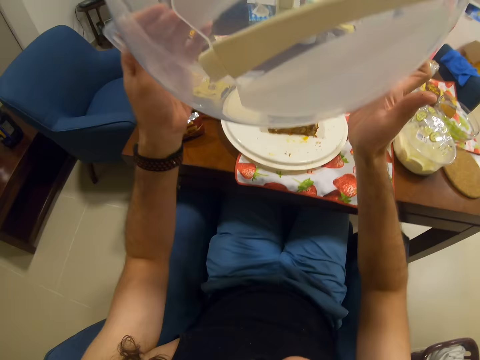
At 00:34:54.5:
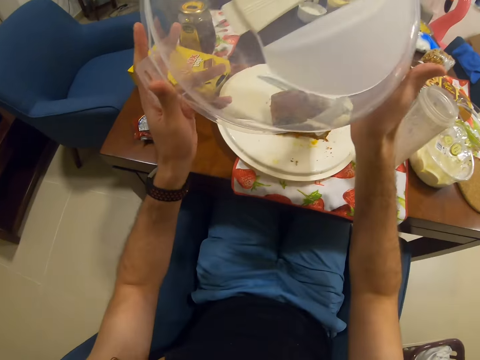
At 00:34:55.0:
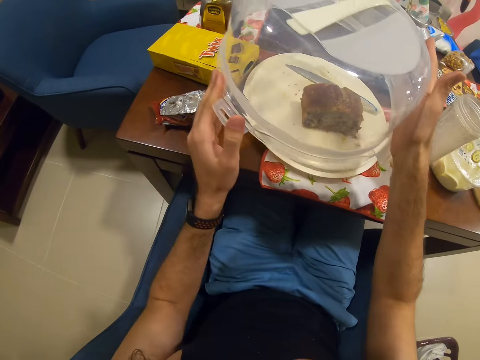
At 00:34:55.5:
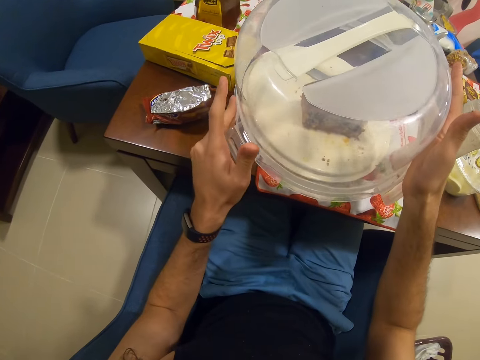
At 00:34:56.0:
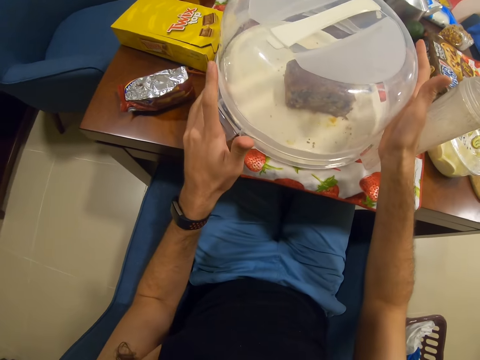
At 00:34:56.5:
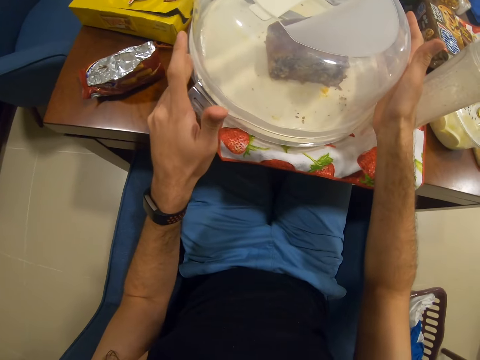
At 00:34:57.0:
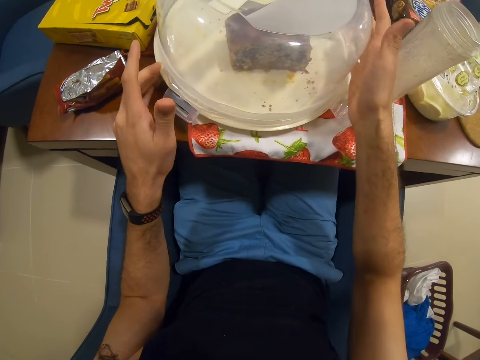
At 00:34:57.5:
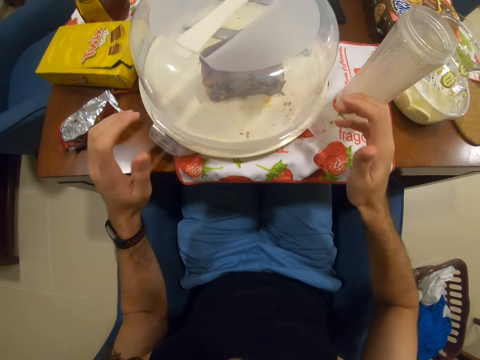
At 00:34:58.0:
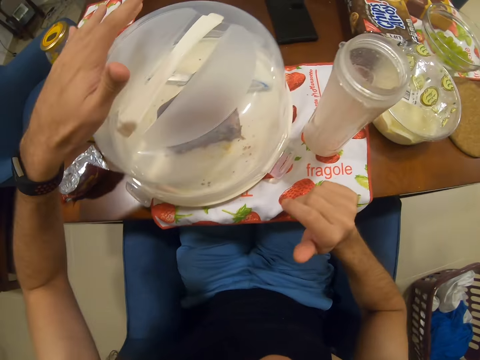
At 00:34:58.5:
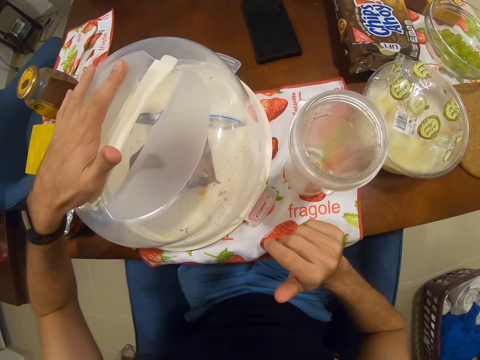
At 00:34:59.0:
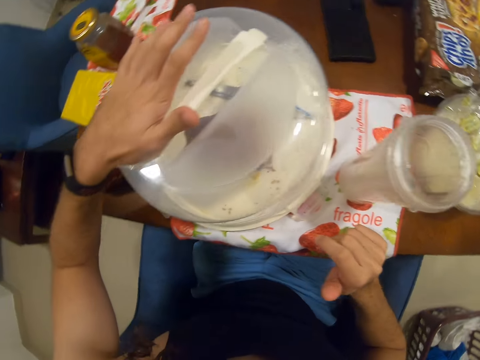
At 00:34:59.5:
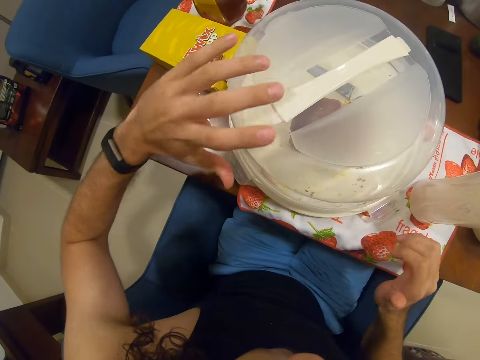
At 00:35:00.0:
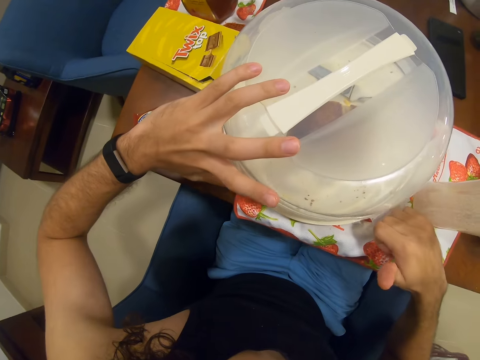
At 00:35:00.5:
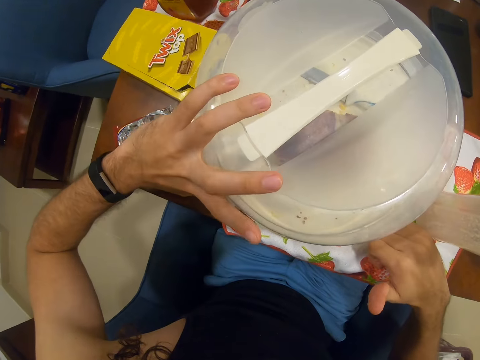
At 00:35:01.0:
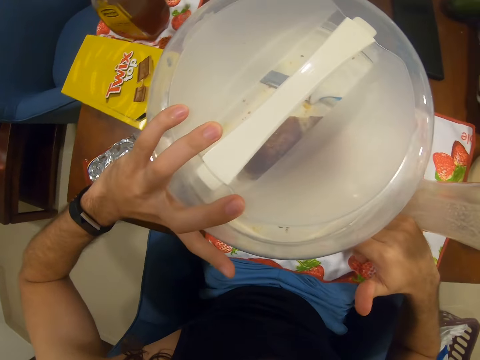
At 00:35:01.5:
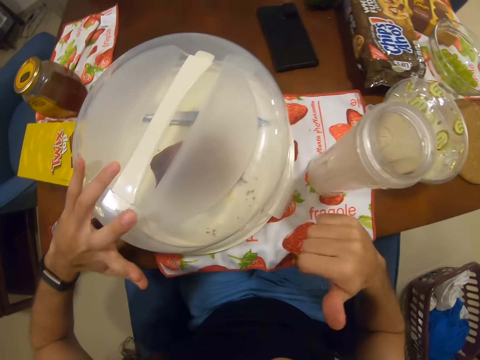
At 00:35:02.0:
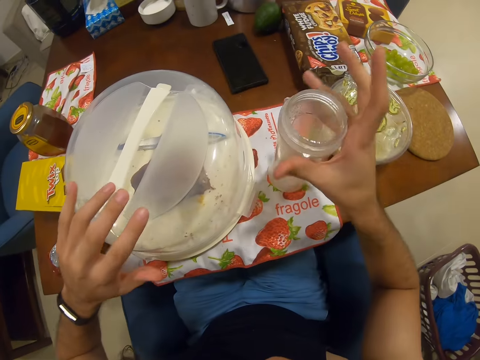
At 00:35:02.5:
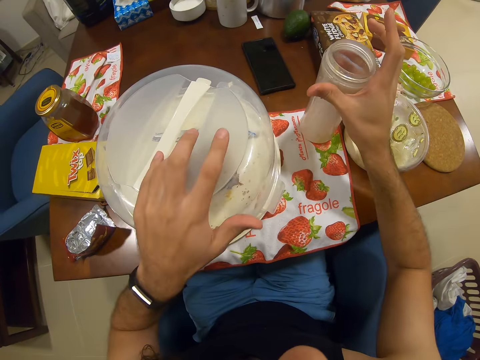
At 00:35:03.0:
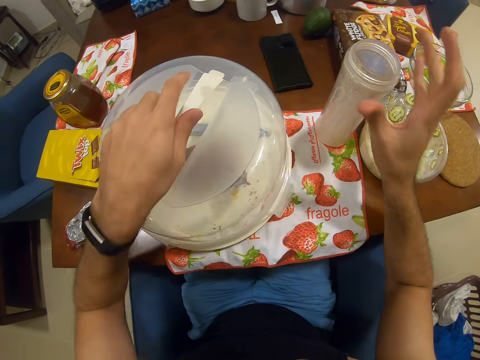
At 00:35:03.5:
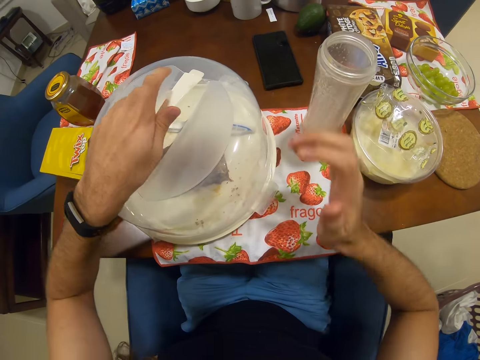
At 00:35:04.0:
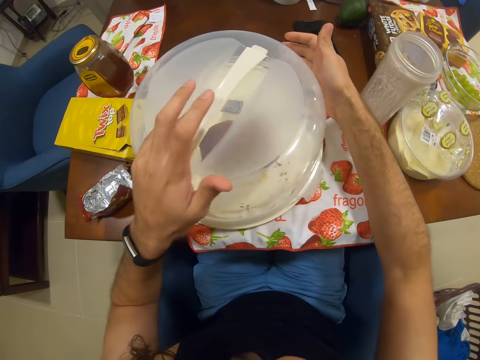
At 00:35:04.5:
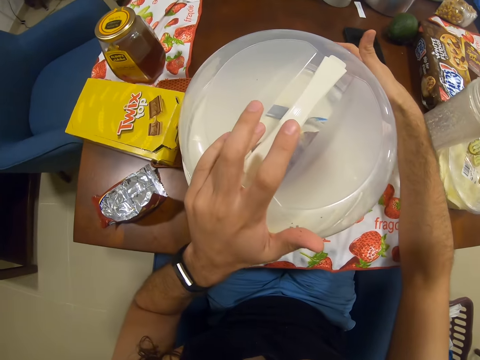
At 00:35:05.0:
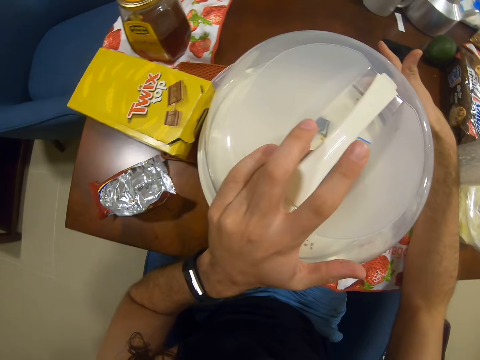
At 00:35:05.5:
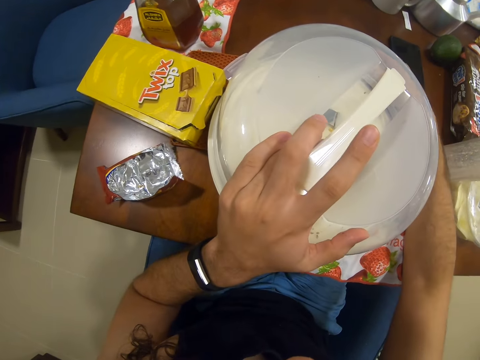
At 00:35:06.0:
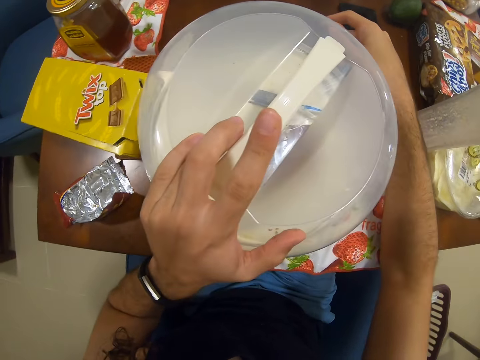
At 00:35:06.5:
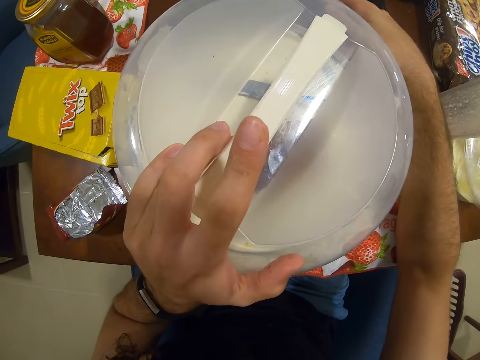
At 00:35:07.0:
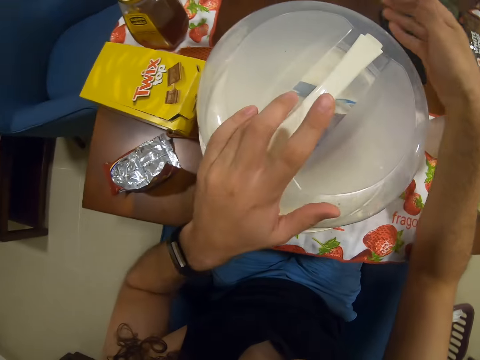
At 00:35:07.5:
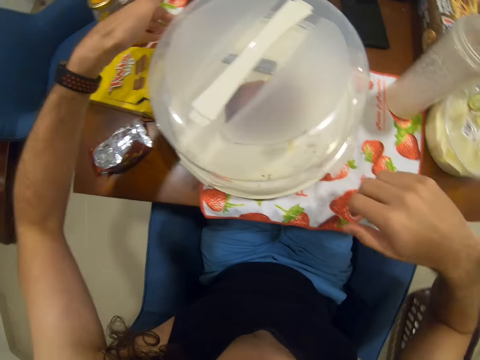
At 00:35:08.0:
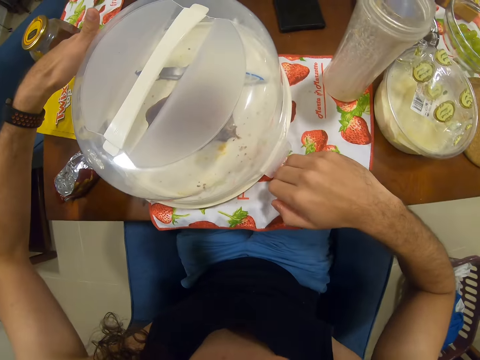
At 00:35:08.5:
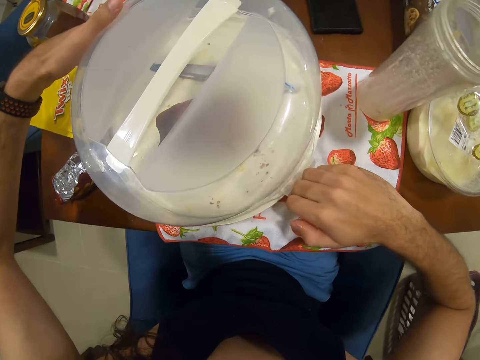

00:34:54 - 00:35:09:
The camera wearer covers a piece of cake with the container by hooking around it.

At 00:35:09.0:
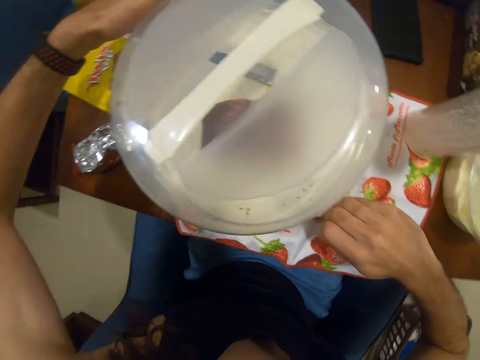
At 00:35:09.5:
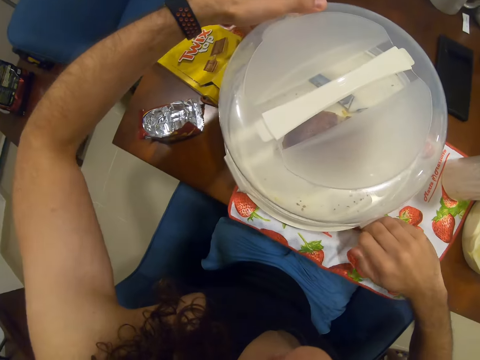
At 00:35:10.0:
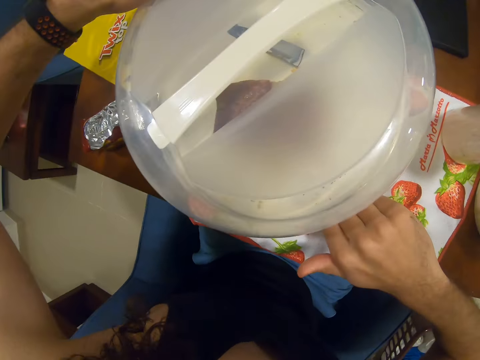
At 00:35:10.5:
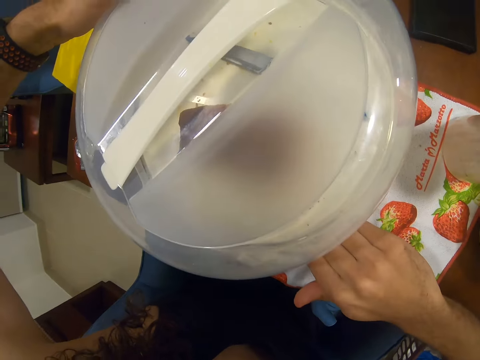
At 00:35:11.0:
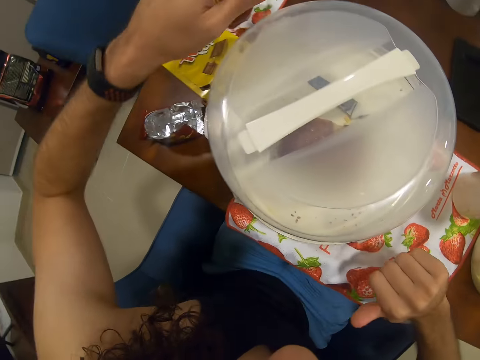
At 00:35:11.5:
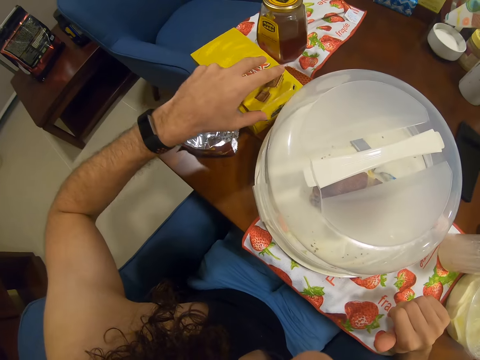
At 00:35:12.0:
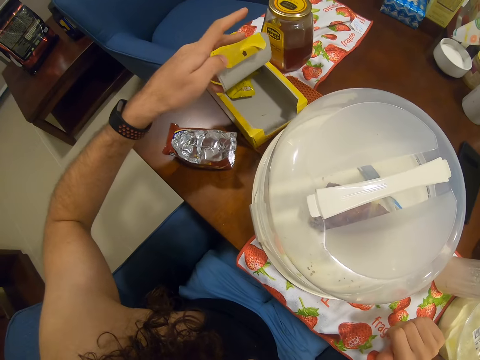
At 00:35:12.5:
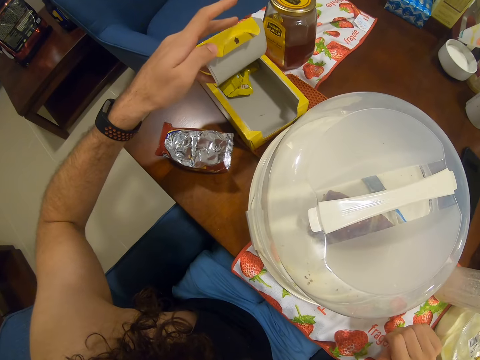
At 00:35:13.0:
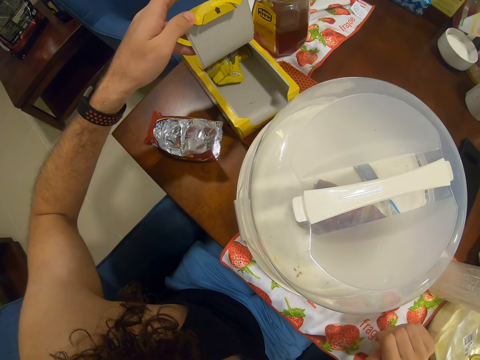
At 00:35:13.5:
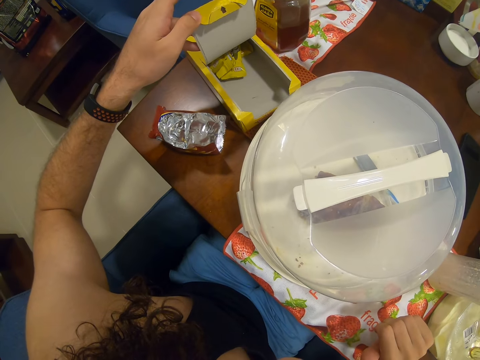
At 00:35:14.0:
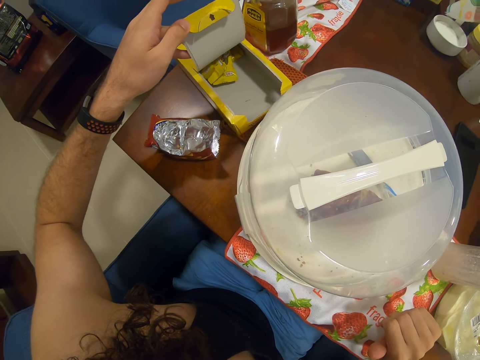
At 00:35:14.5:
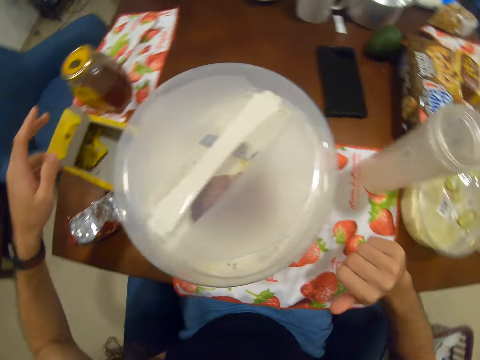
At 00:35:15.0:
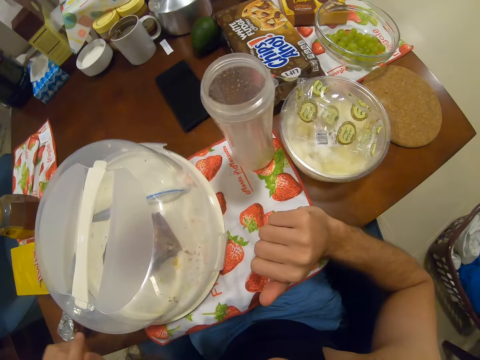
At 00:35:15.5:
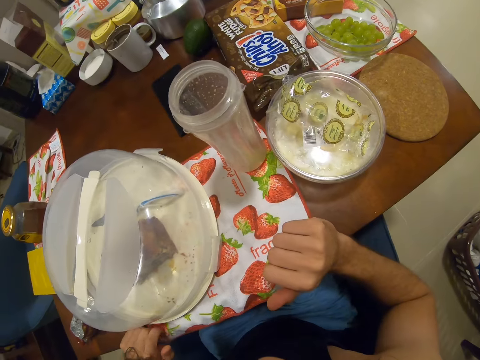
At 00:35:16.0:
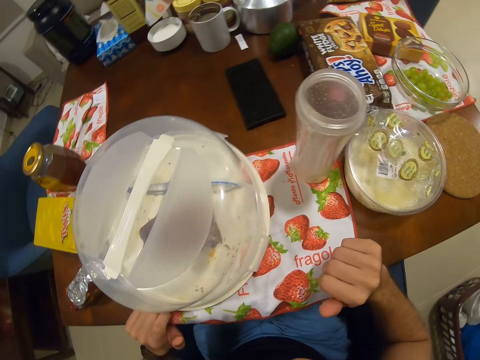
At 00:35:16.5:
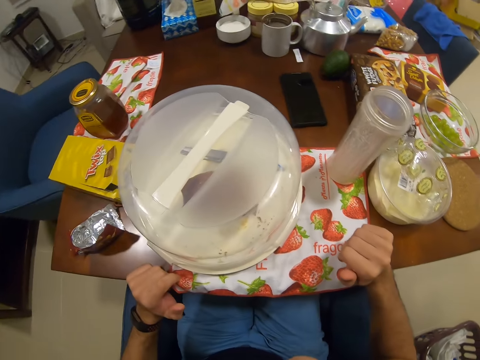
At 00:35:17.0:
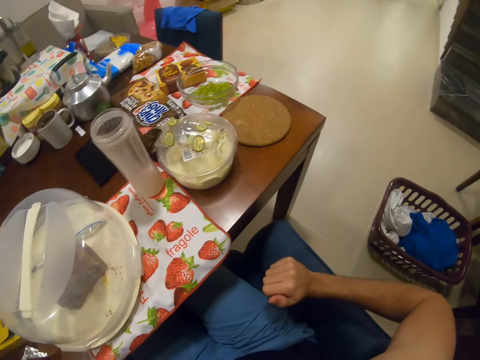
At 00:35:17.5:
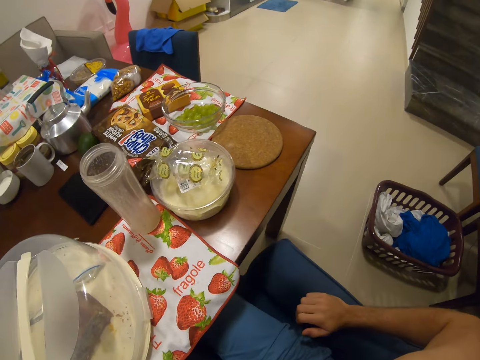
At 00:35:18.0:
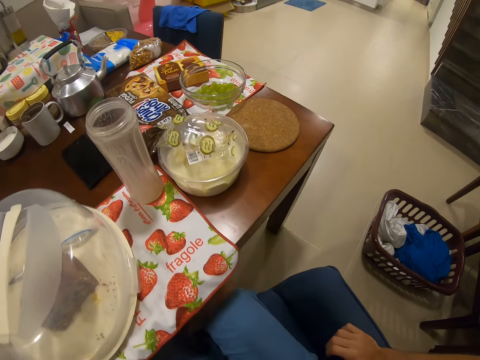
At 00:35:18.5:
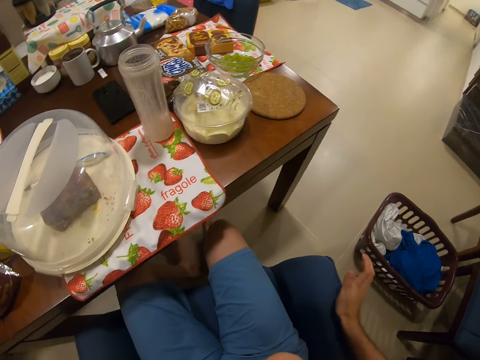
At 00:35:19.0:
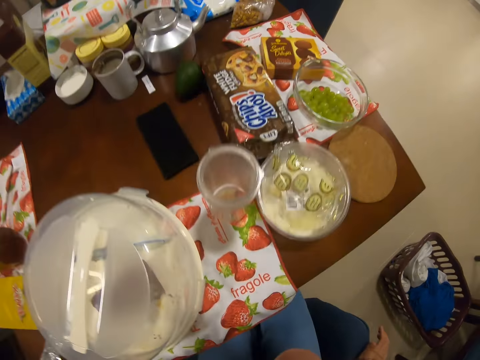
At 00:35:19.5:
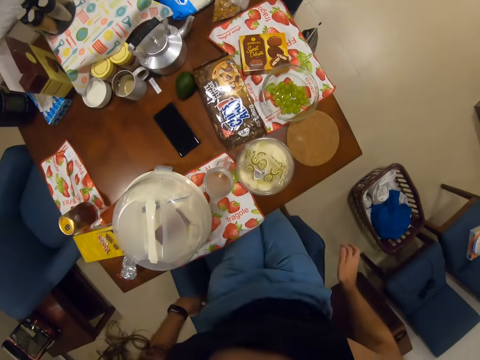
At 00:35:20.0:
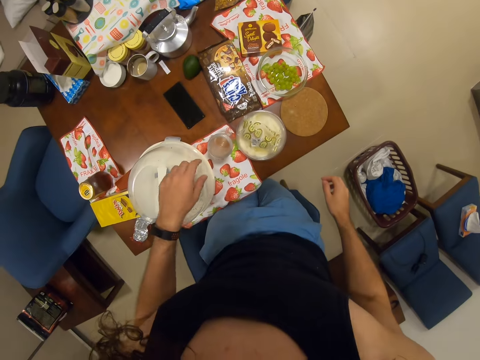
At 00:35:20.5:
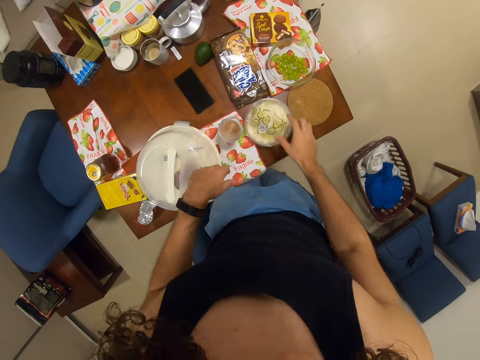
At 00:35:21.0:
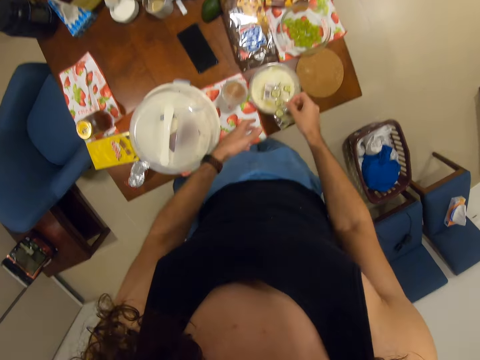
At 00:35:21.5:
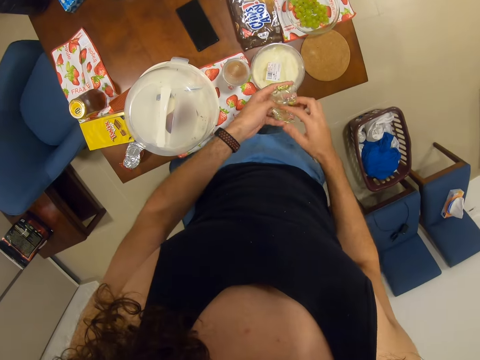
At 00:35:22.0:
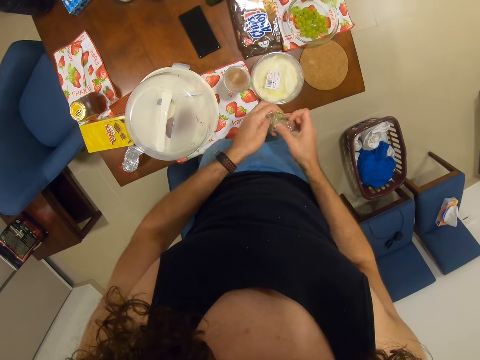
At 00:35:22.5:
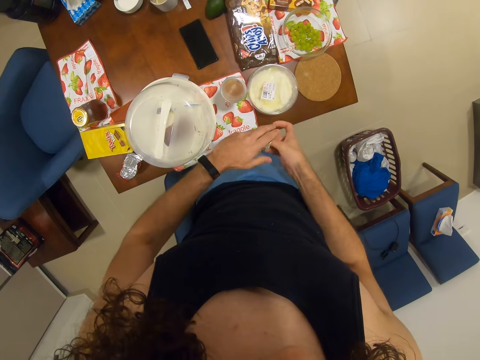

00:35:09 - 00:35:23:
The camera wearer looks in a cardboard on a table. They look around a dining table. They pull a chair slightly backwards and stand from the chair. They pick up a paper wrapper and a bowl on the table.
